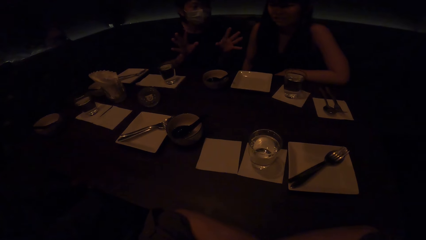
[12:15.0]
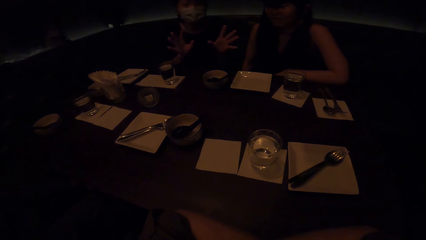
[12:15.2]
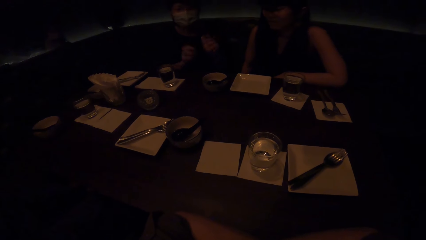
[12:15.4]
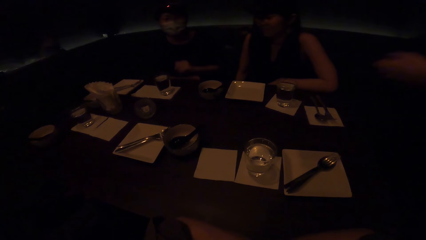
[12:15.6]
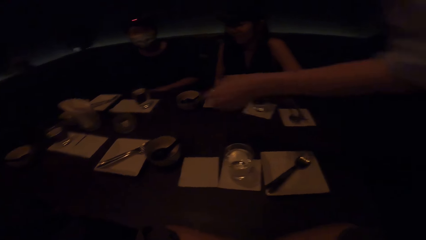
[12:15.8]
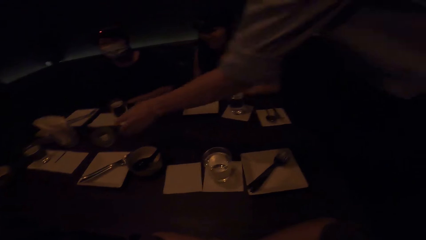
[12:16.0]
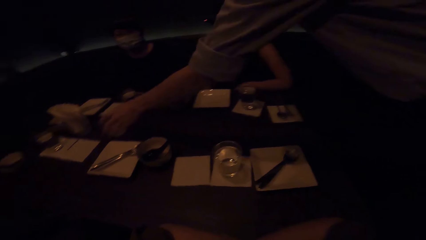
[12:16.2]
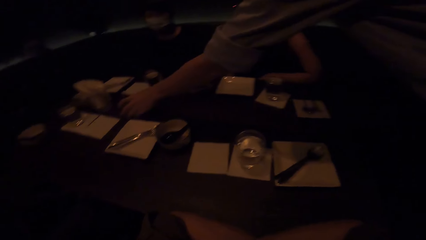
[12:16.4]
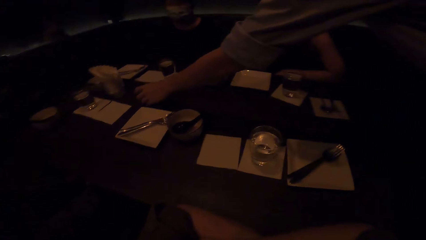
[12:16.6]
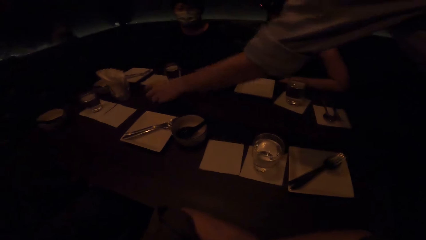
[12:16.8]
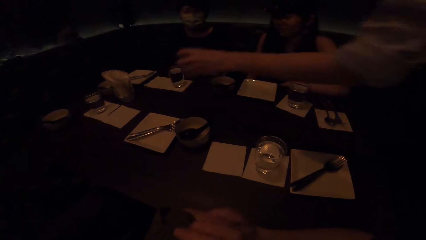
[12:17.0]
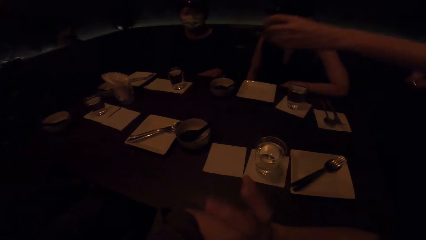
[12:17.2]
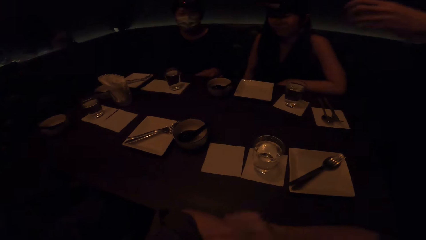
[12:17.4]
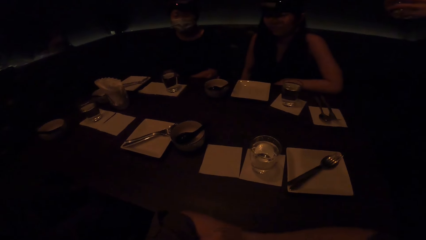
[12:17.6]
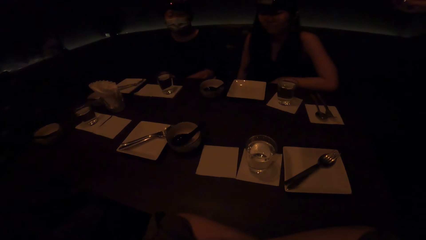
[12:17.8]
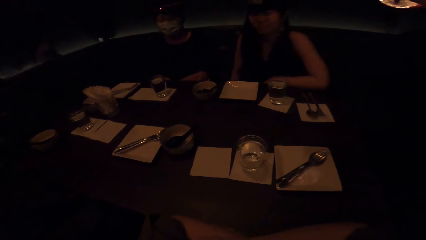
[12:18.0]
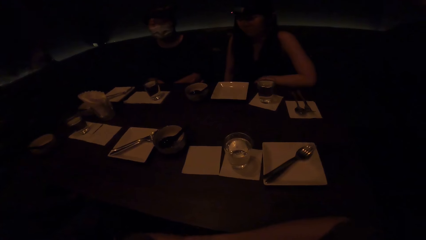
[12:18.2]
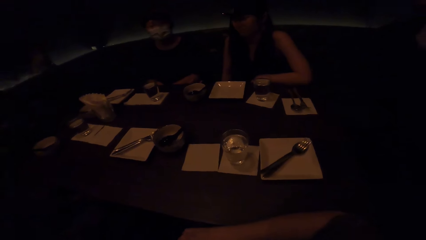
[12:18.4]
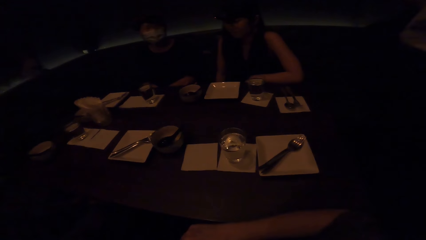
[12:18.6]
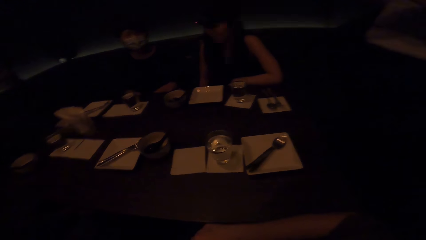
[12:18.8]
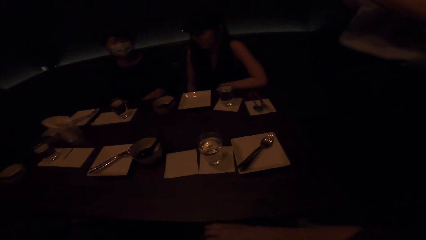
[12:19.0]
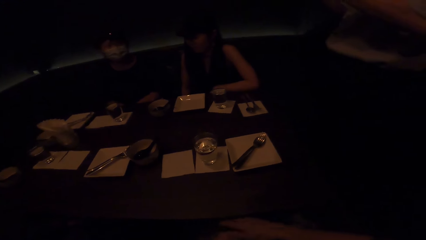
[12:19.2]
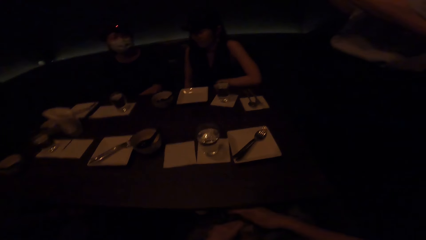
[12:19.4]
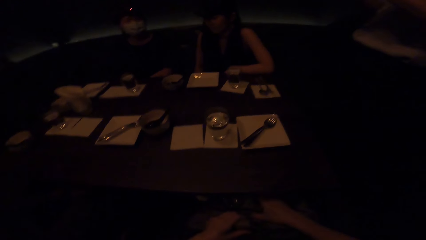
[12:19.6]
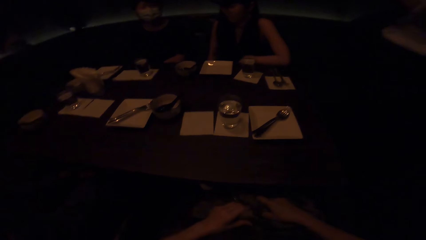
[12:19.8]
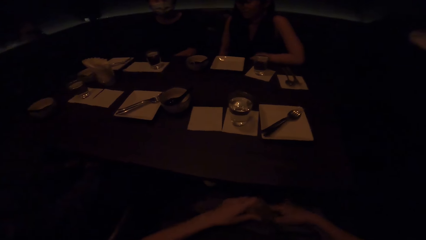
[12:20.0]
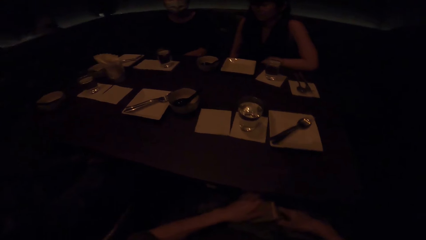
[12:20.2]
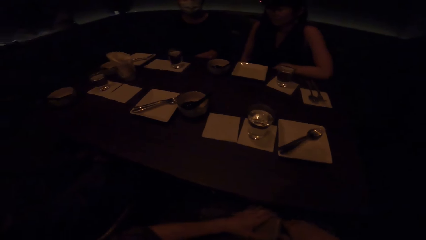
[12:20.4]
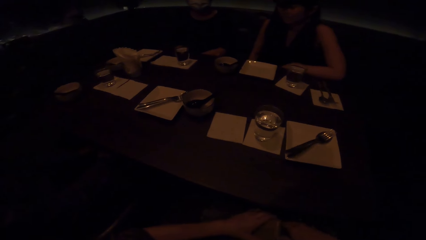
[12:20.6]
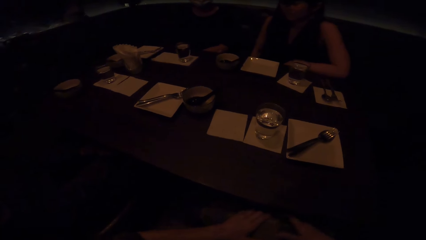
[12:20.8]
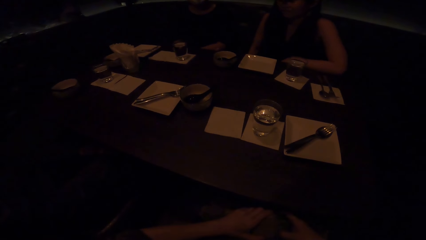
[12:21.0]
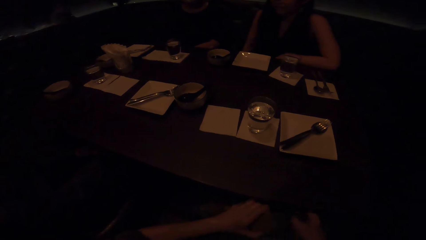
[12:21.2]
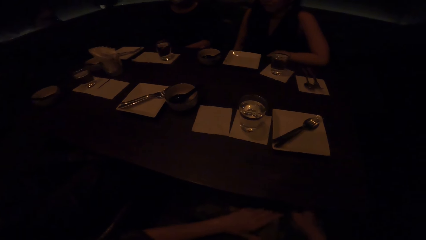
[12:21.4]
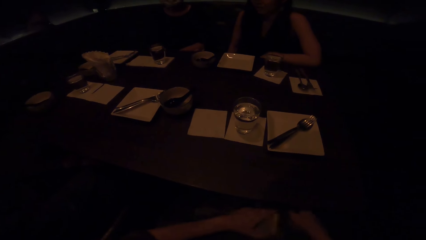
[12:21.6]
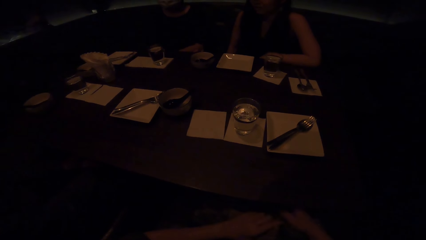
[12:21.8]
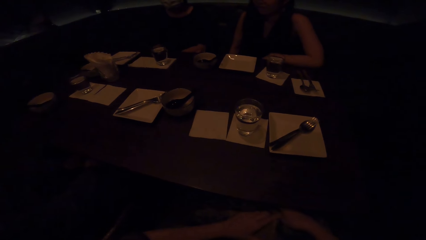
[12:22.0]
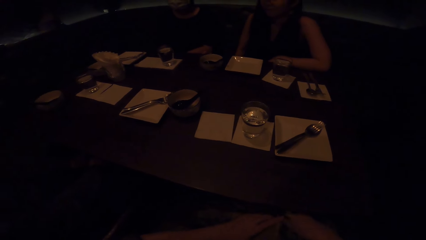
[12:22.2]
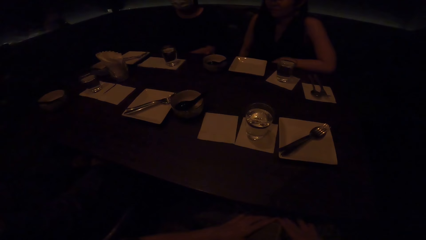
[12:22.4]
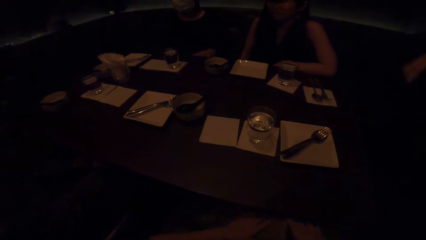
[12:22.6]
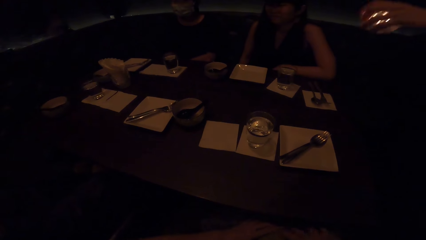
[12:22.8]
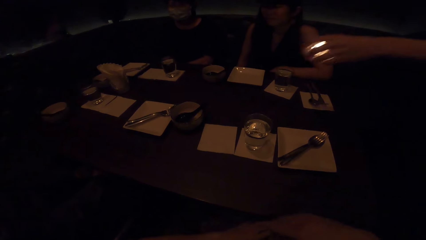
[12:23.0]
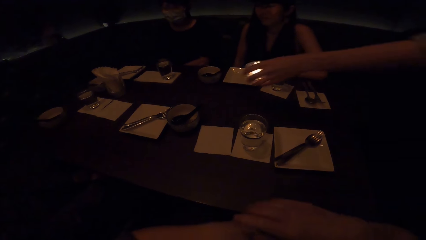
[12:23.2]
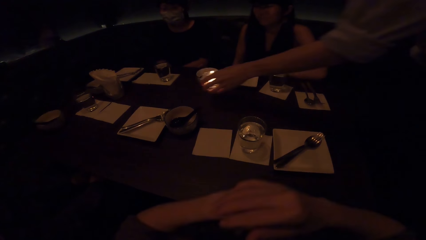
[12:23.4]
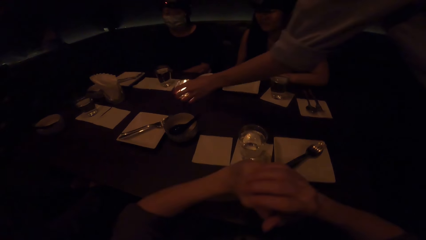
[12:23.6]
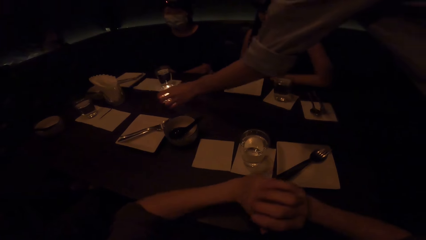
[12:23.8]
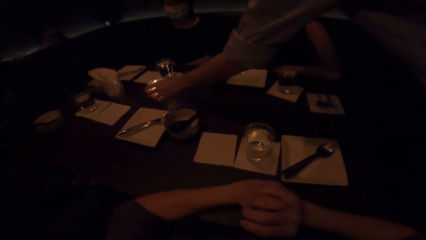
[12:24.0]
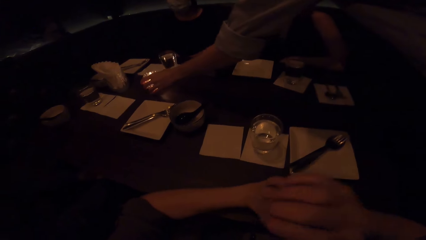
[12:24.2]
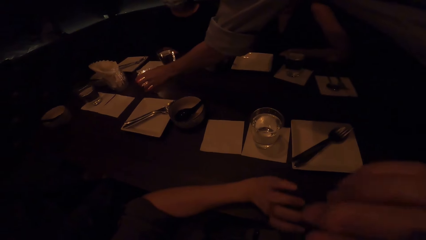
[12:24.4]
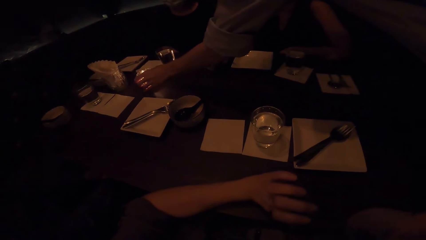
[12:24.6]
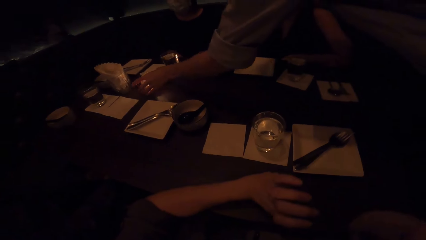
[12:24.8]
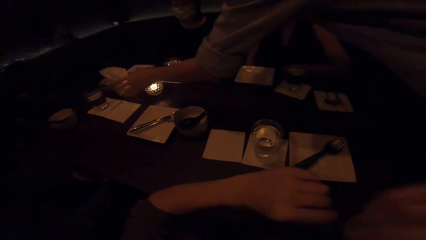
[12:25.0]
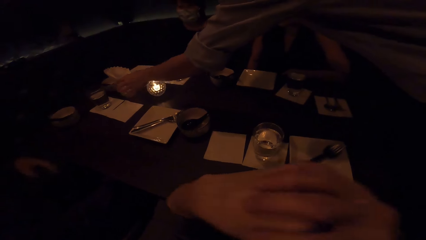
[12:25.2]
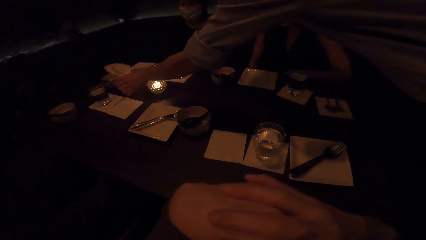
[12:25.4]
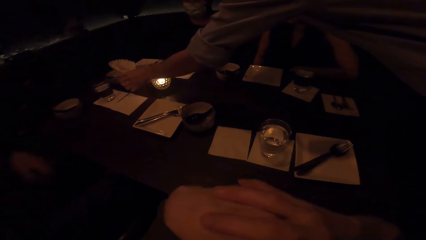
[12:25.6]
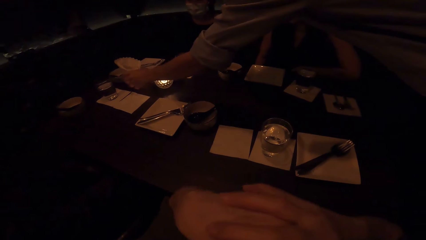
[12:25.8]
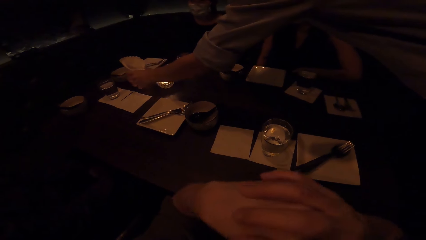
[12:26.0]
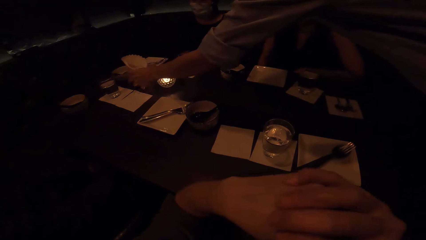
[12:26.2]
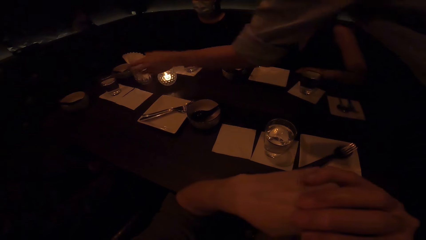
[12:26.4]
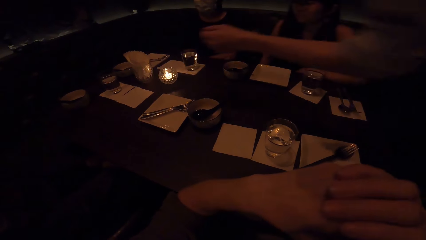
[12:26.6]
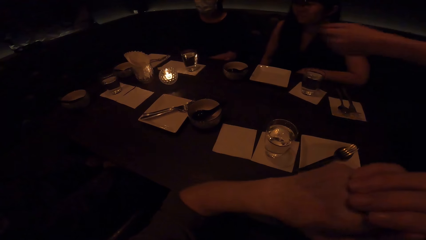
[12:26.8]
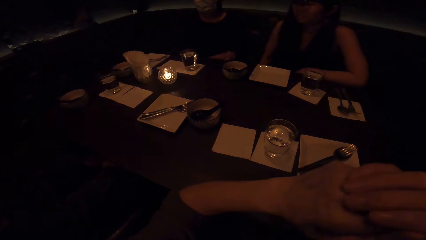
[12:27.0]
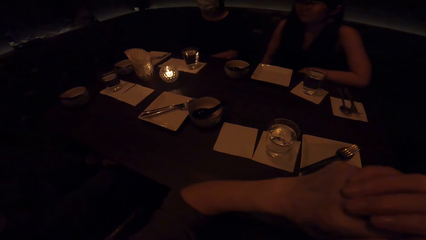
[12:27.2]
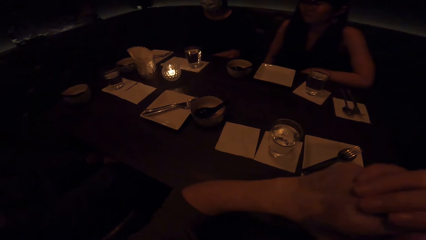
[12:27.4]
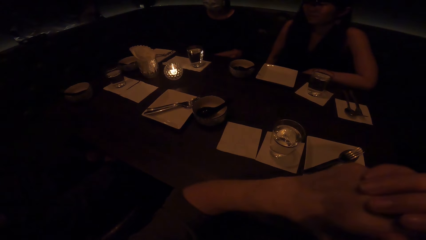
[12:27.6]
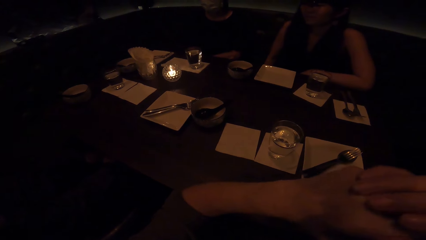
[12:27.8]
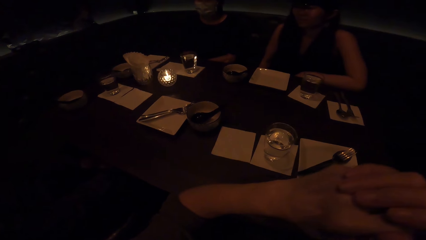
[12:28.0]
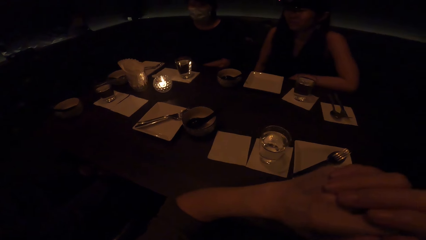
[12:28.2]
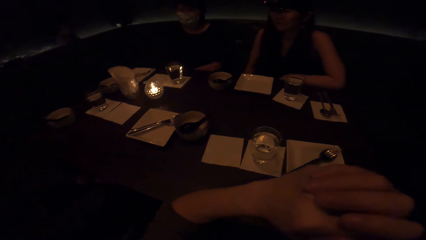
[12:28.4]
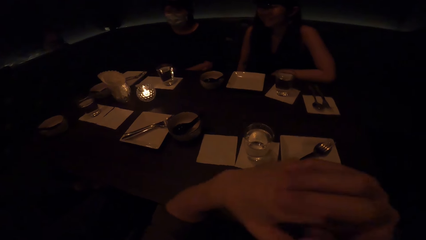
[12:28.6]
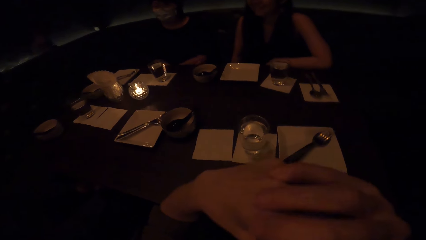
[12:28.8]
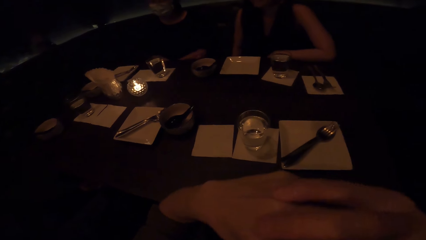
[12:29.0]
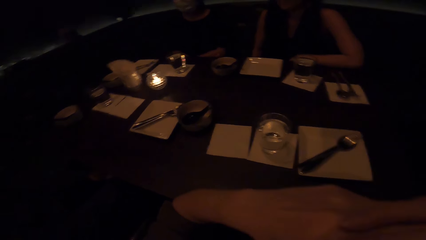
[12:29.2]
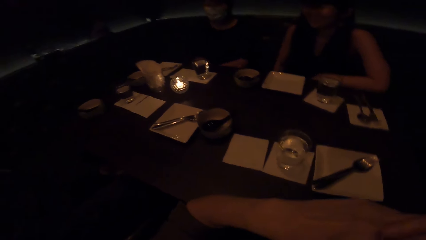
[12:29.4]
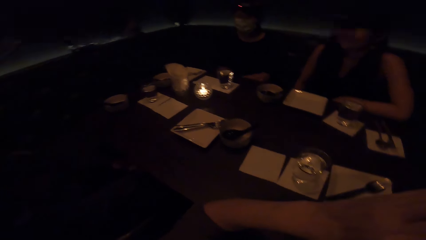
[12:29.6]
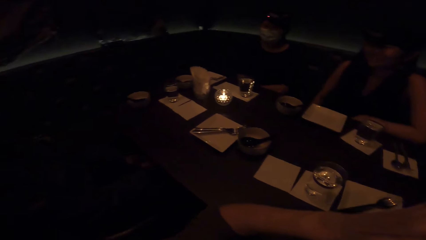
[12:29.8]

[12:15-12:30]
A person picks up a water glass. The camera wearer looks around. The person drops the water glass. The camera wearer looks around. The person moves the glass on the table. The camera wearer looks around.
